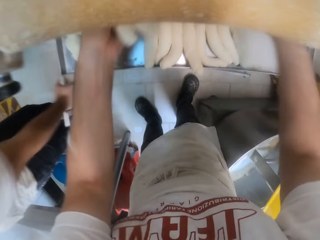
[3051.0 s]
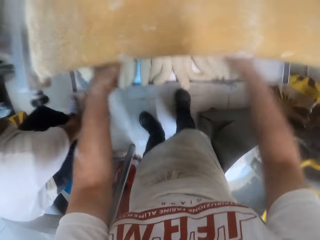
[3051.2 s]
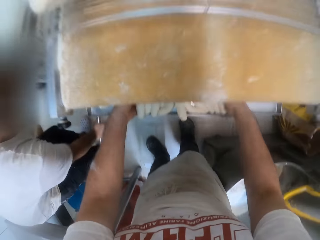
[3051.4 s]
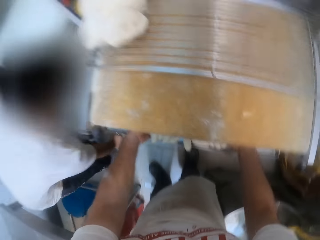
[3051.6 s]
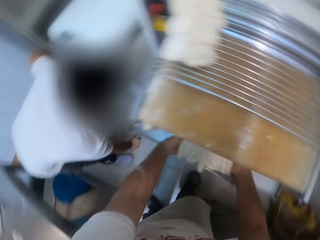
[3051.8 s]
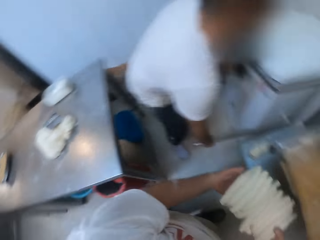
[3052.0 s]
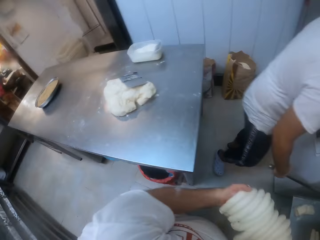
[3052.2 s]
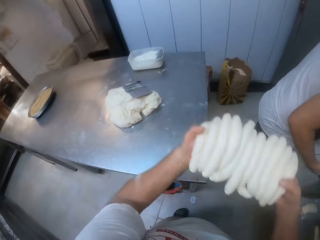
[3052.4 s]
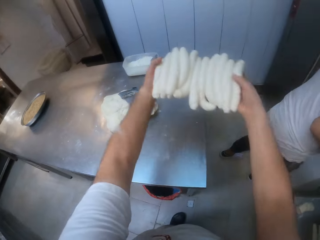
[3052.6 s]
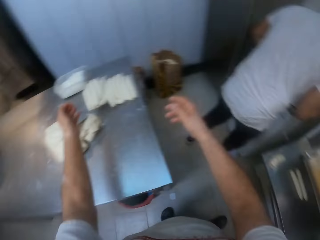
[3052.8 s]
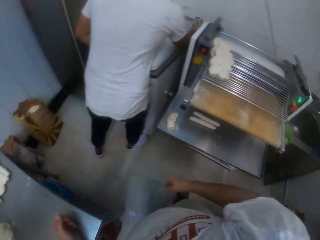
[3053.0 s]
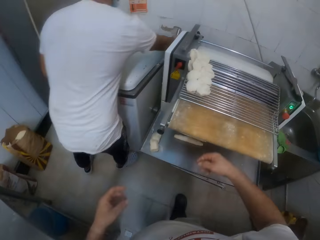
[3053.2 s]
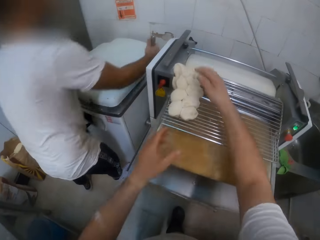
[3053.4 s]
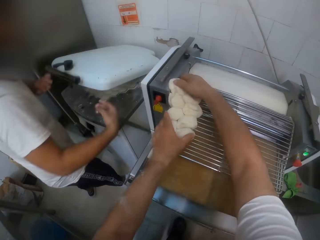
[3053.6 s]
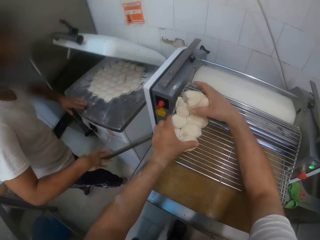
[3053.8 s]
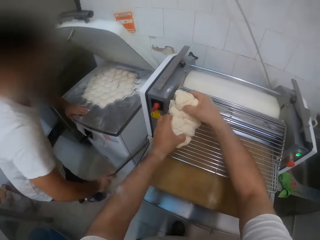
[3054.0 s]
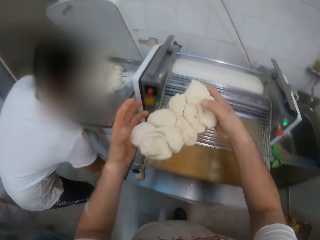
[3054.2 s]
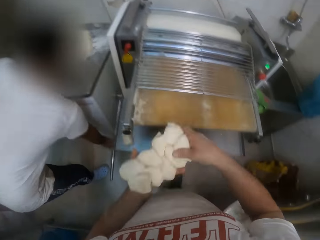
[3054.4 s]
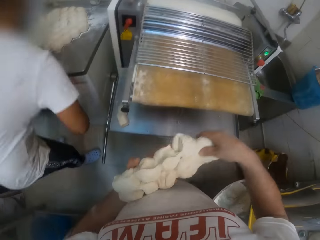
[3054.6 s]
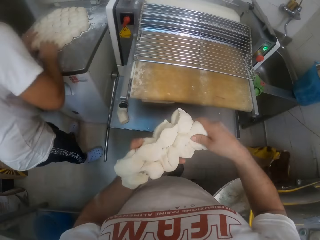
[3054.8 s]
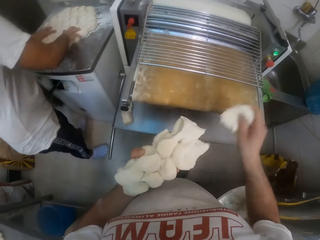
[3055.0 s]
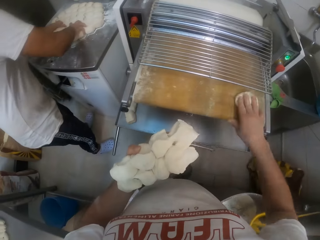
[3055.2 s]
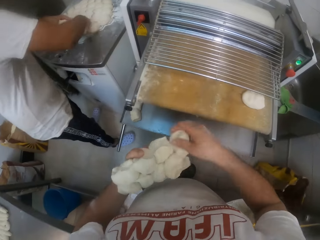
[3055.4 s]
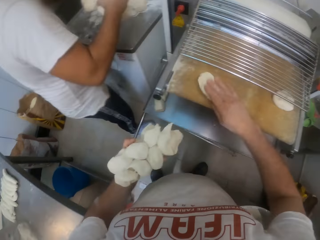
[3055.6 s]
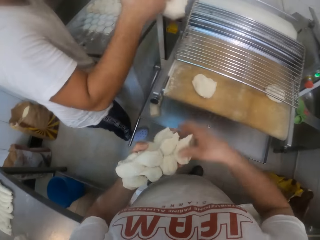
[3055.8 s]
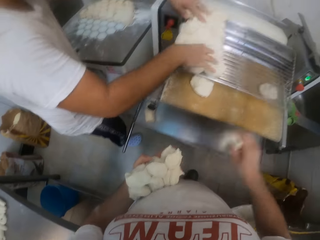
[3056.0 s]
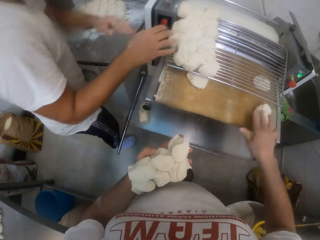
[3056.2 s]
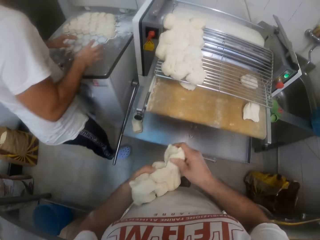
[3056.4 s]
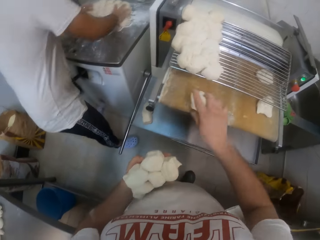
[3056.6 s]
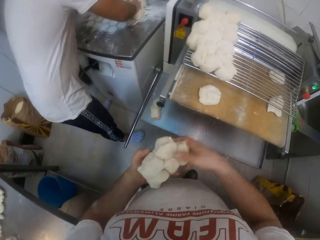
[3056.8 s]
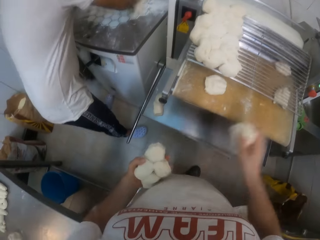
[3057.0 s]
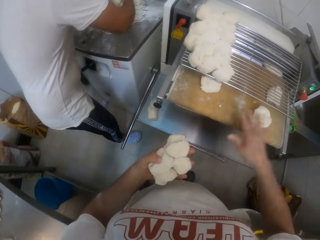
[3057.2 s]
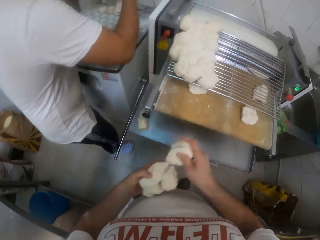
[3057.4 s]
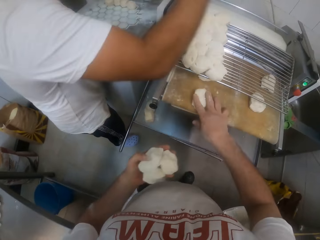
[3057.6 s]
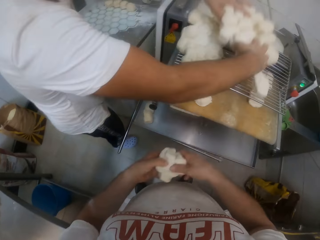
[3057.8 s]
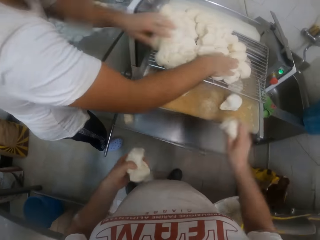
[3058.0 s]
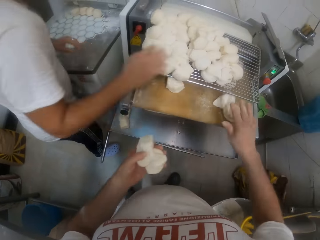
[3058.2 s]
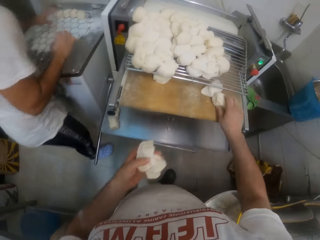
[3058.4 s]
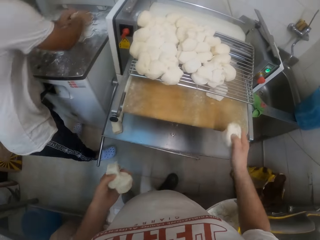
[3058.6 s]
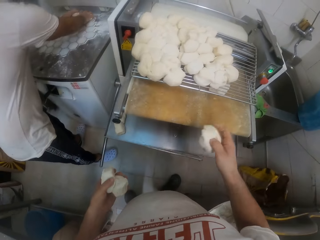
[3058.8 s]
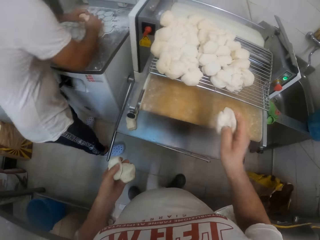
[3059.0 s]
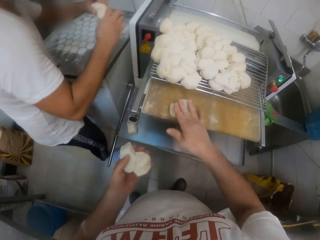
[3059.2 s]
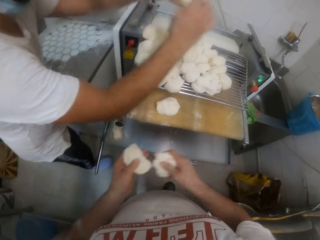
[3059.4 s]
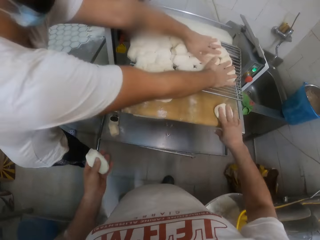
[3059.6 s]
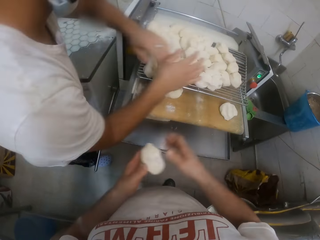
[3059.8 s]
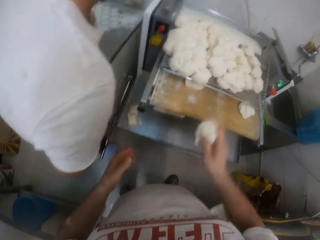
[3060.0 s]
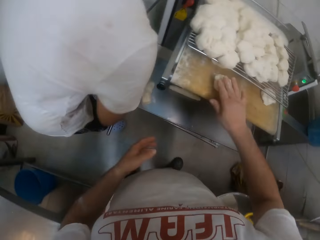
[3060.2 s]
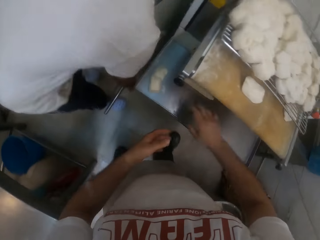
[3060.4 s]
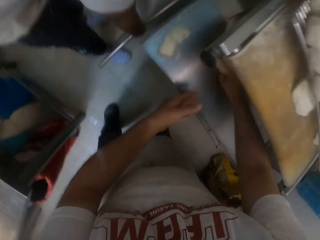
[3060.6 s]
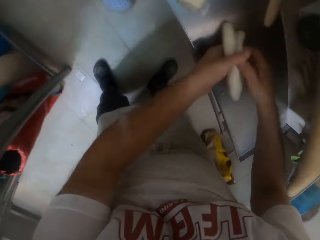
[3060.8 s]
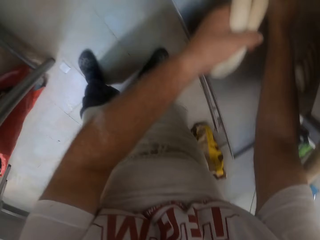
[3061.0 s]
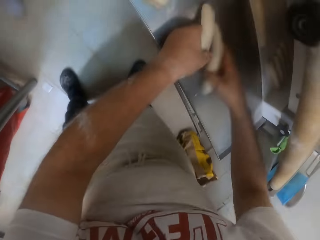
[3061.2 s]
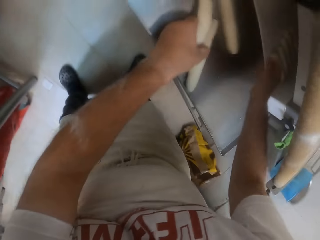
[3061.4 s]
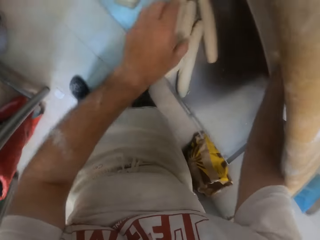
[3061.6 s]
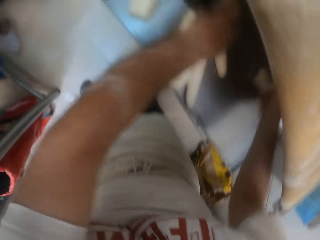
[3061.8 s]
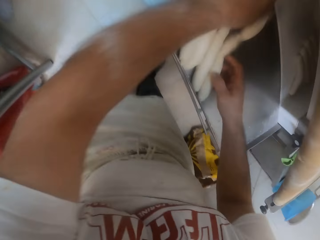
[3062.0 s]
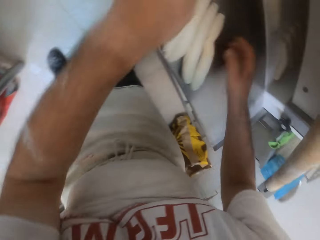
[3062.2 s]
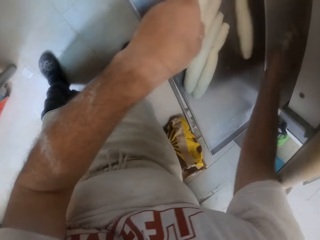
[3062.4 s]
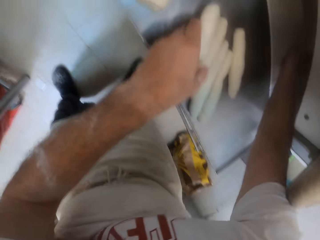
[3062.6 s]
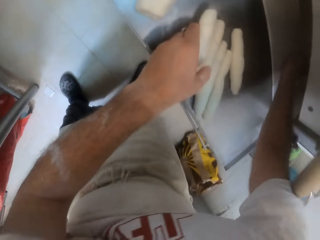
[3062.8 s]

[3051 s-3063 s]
A man pulls the lever of the dough divider with his right hand. The camera wearer takes dough. They drop the doughs on the table with both hands. They take dough. They carry the divided dough on the dough roller or dough sheeter with both hands. The man opens a dough machine. The man pulls down the lever of the divider with his right hand. The camera wearer takes dough and separates dough. The man moves the dough from the dough divider to the dough roller with both hands. The man takes dough. The camera wearer puts dough on the dough sheeter. They place dough on the dough sheeter. The man takes dough and puts dough on the dough sheeter. The man takes dough and puts dough on the dough sheeter. The camera wearer packs the doughs on the tray in the dough roller with both hands.

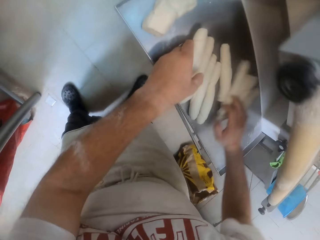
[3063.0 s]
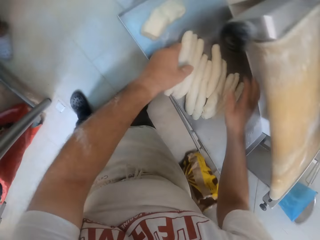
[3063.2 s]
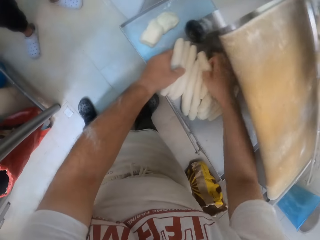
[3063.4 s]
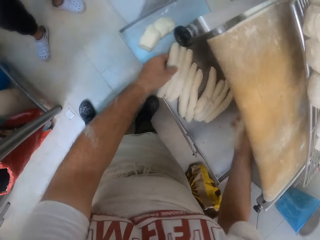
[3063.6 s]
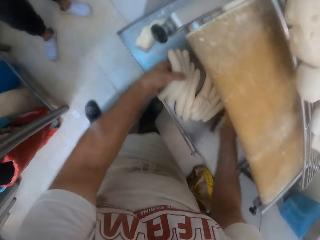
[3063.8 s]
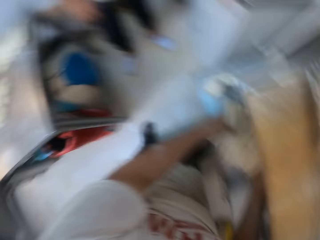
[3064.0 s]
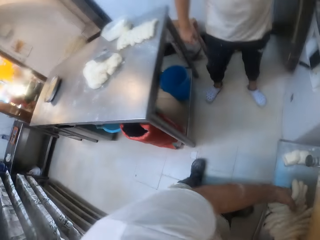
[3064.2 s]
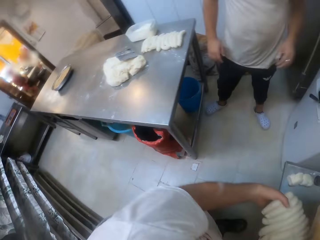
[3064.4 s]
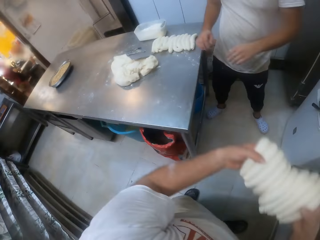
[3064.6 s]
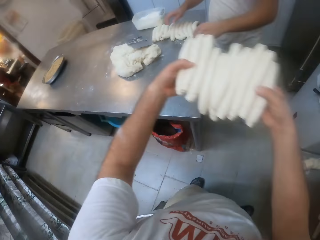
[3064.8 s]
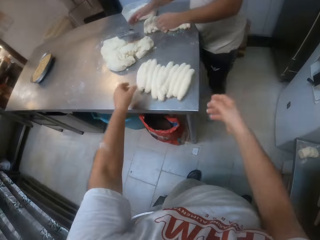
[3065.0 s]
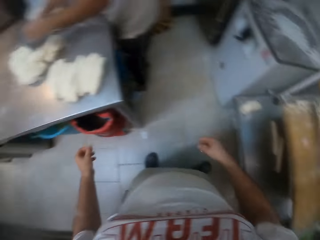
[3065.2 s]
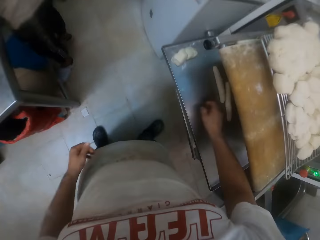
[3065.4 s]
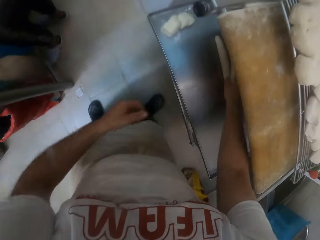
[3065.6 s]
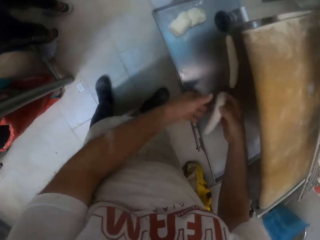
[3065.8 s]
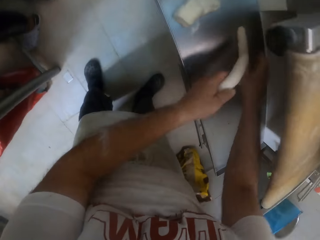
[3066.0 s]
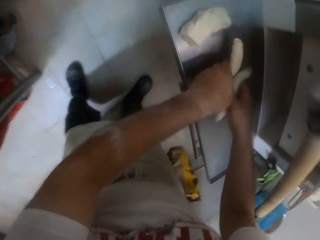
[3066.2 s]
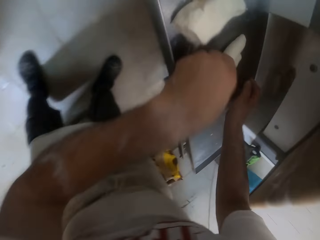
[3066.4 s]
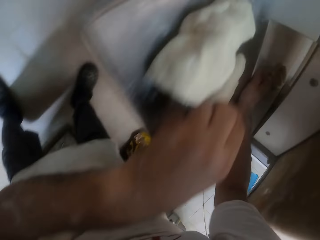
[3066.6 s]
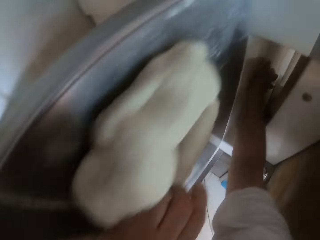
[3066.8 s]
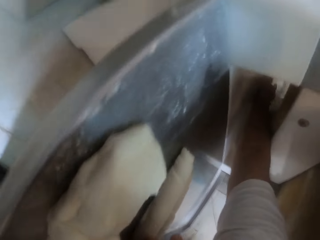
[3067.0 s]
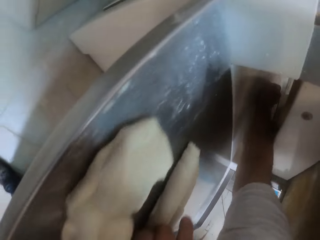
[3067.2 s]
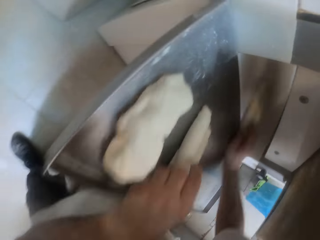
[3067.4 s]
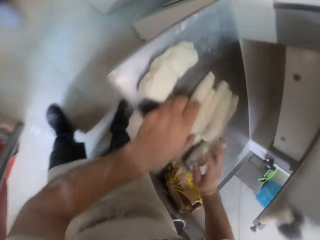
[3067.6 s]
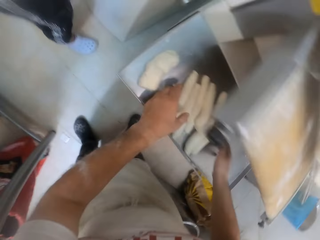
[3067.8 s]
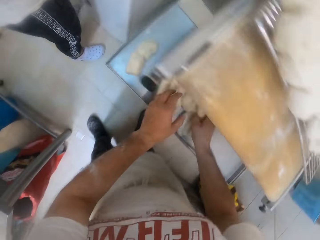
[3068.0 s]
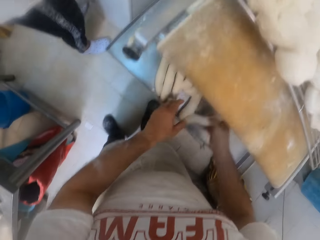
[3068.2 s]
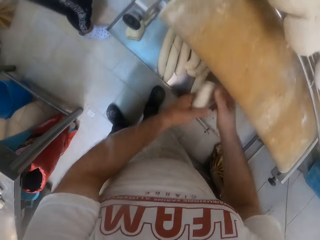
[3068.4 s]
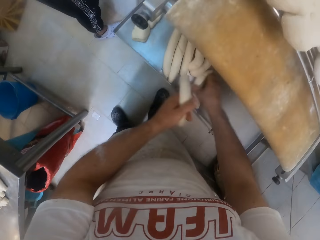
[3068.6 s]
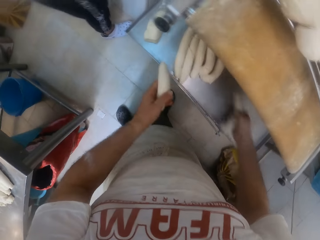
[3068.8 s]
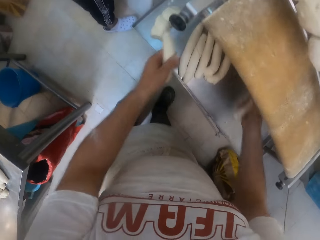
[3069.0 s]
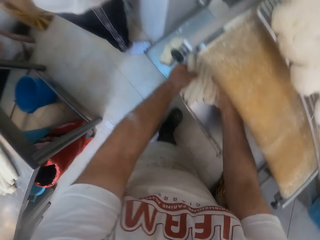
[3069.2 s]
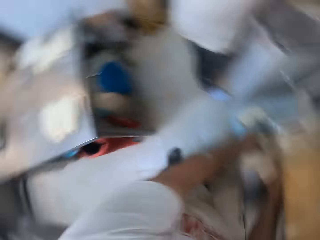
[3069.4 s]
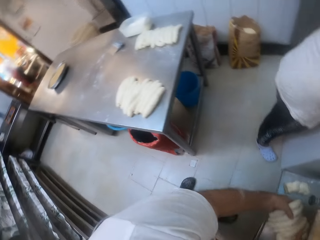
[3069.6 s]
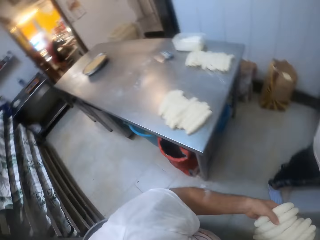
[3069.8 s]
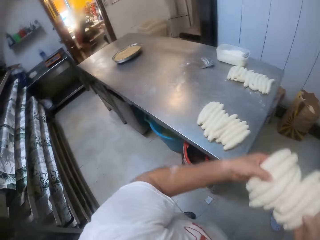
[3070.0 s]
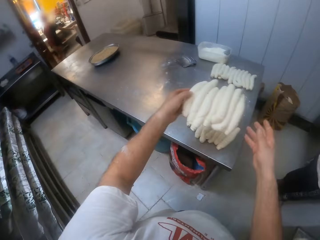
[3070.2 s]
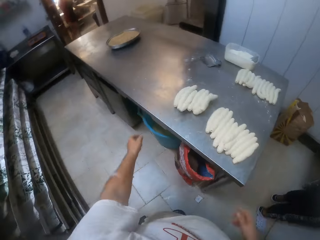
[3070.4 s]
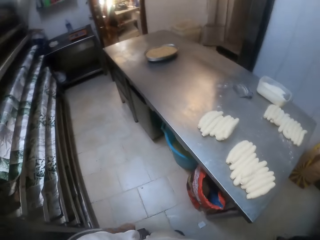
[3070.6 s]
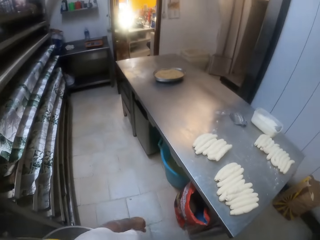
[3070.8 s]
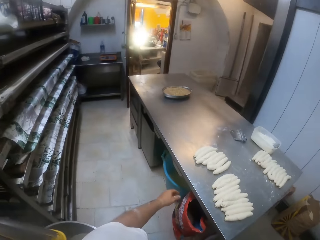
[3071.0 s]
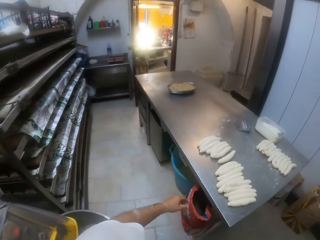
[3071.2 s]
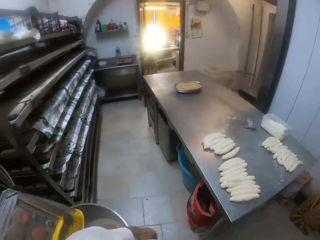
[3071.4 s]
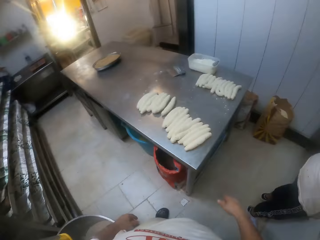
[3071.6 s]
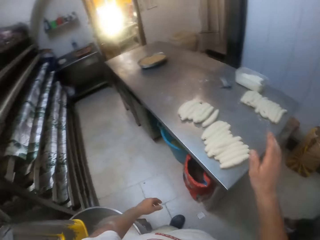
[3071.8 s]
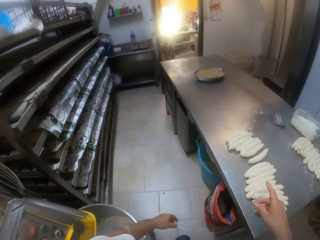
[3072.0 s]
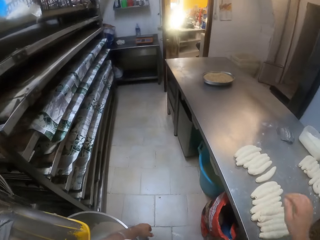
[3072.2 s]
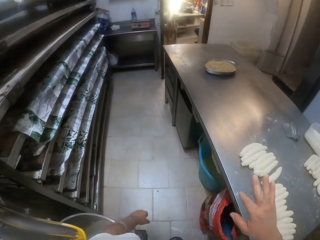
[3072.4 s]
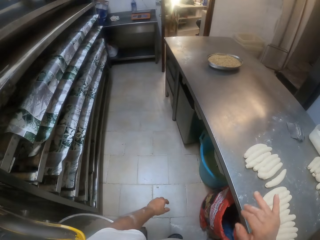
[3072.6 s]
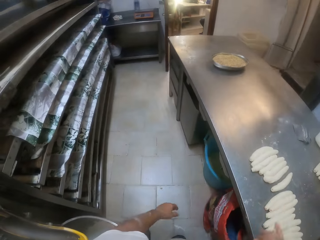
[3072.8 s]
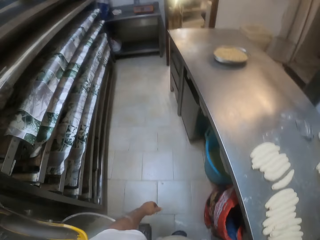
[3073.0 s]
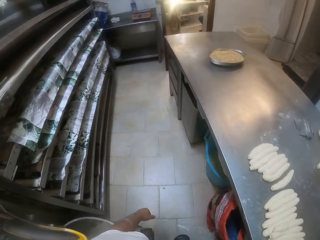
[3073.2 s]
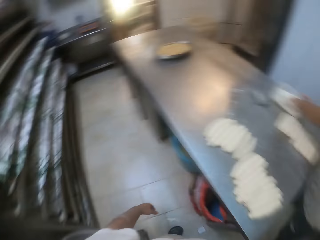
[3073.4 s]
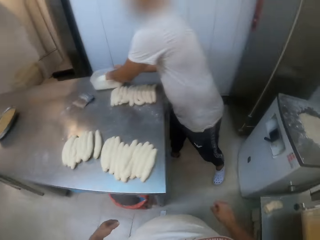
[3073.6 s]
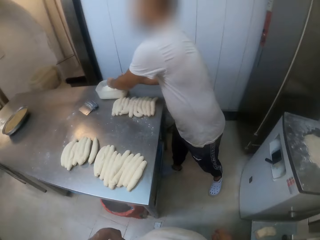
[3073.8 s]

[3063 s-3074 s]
The camera wearer takes dough. They drop the doughs on the table with both hands. They pack the doughs on the tray in the dough roller with both hands. They take dough. They pick up dough. They drop the doughs on the table with both hands. They move the right hand. They look at the dough.
